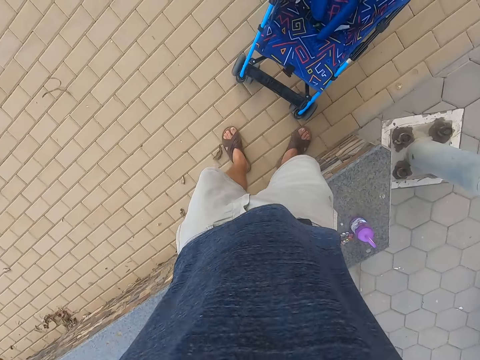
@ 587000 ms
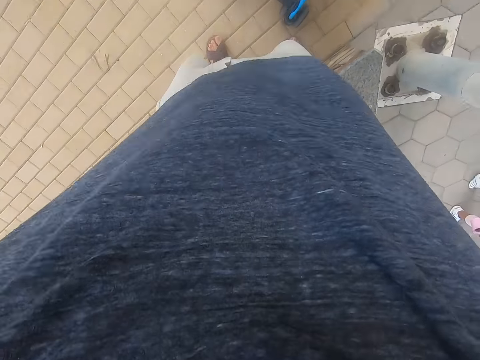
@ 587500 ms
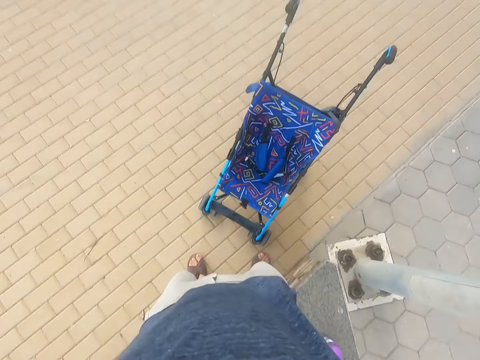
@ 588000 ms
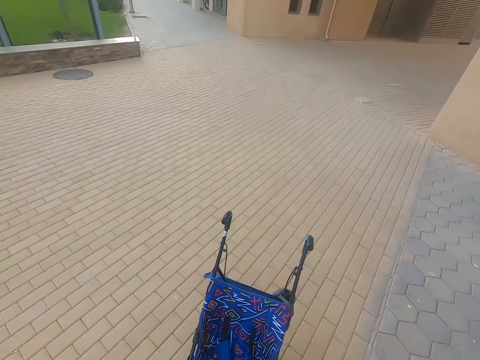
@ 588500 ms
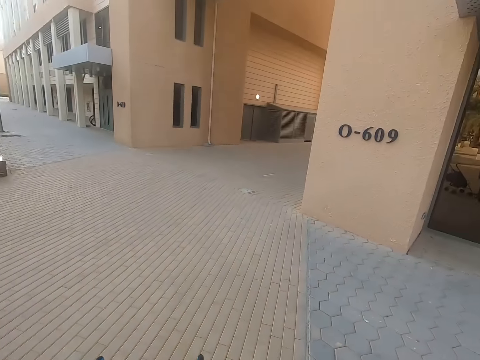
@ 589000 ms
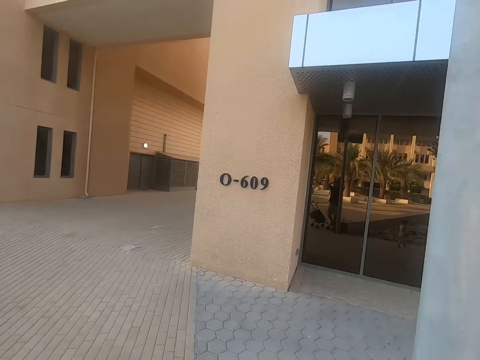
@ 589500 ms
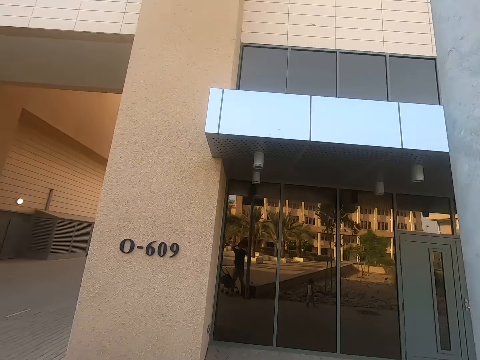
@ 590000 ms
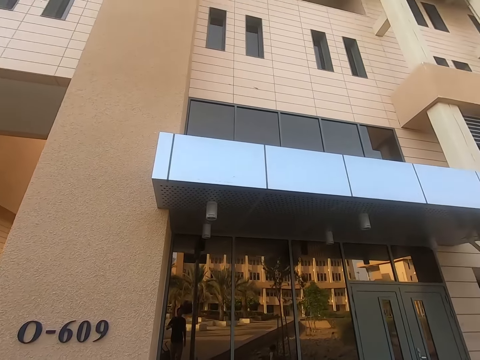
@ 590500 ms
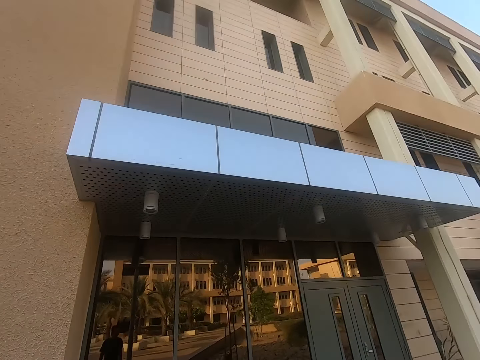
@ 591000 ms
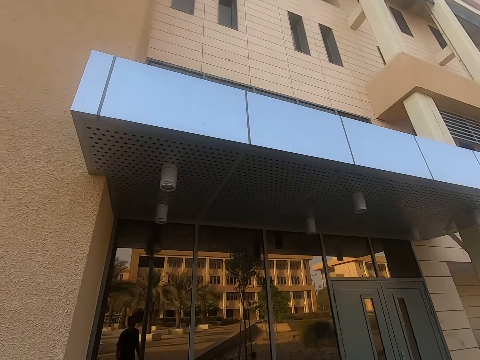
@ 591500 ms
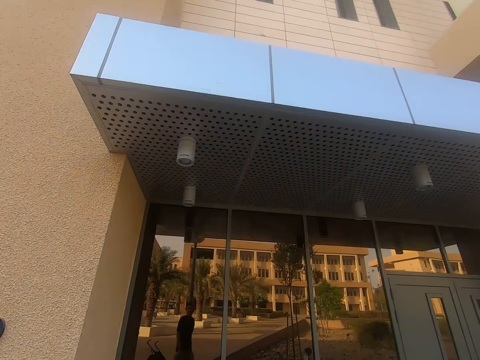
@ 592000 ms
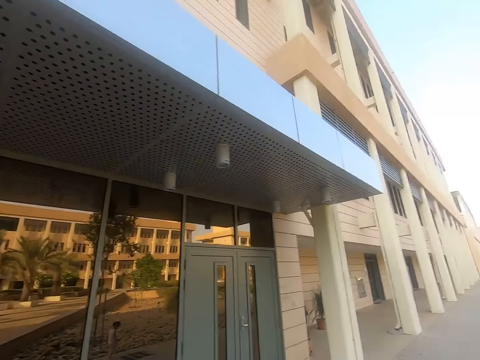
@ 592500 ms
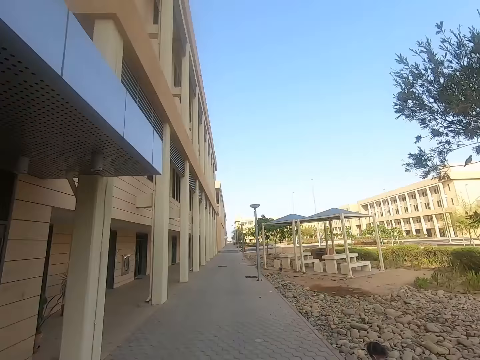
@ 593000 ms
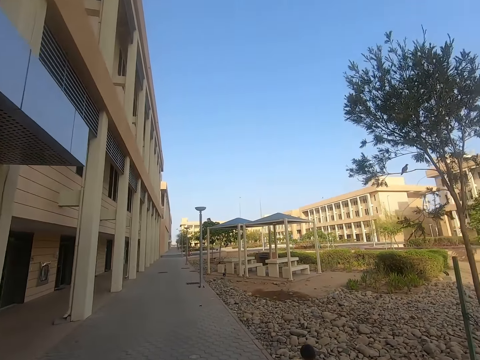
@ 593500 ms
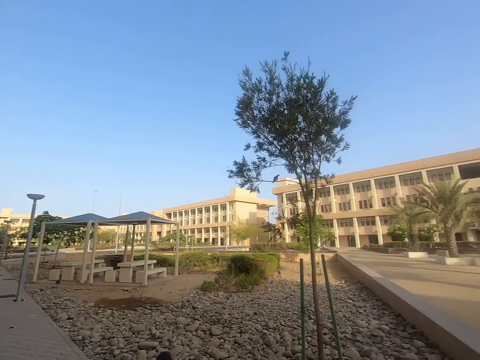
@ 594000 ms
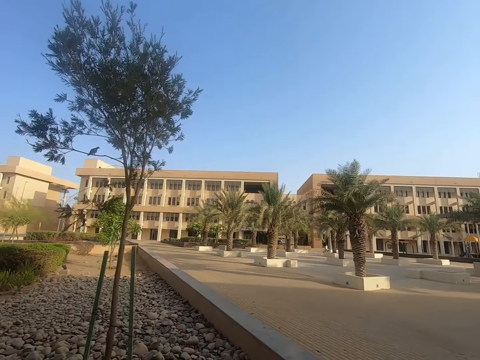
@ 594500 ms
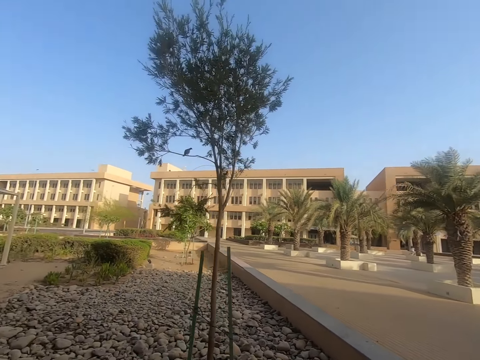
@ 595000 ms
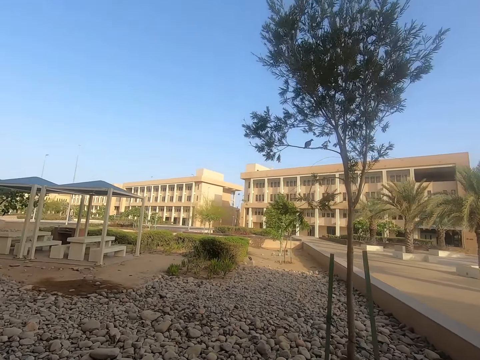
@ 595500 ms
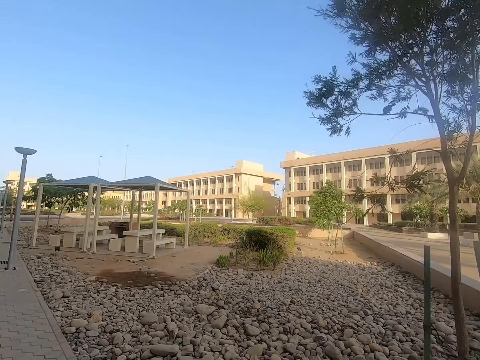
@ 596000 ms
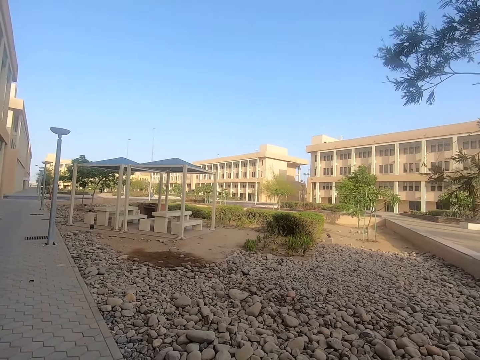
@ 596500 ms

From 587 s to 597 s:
The camera wearer fixes the camera. They look around the buildings.

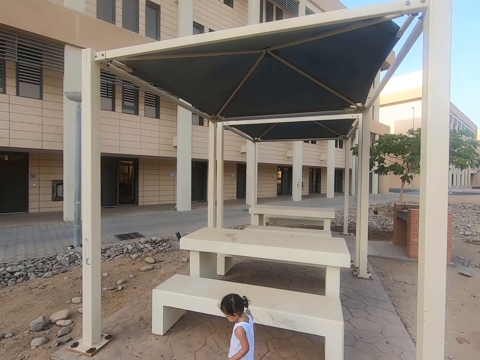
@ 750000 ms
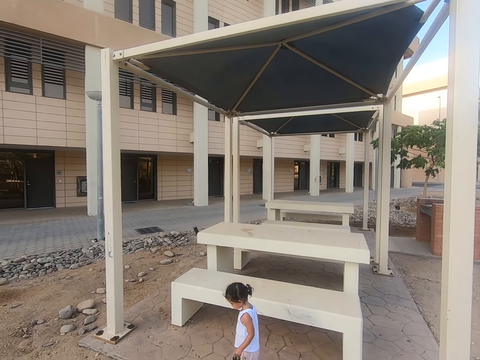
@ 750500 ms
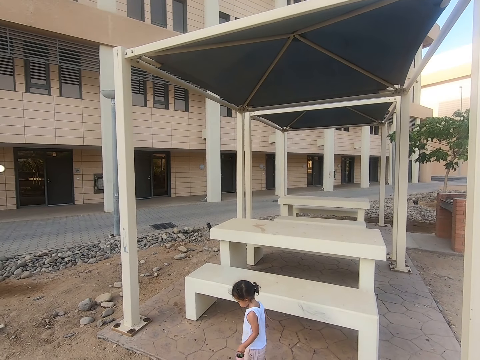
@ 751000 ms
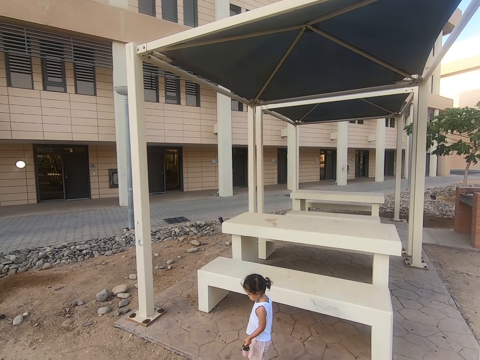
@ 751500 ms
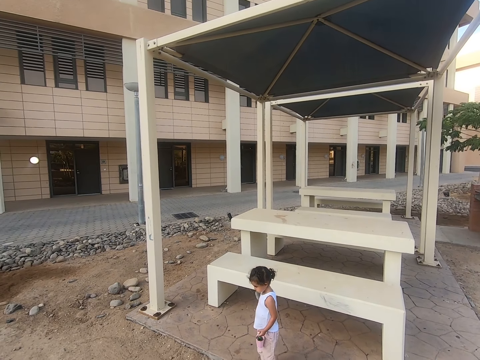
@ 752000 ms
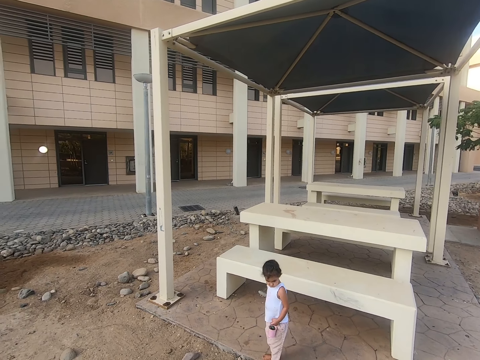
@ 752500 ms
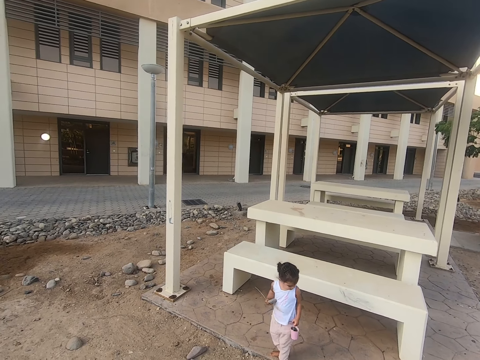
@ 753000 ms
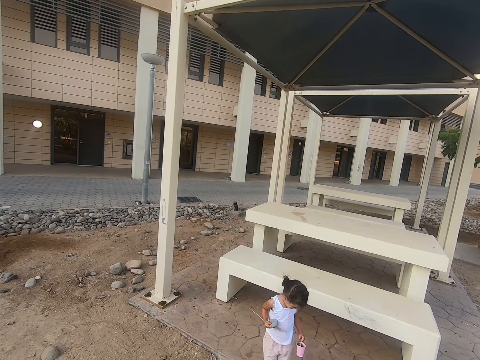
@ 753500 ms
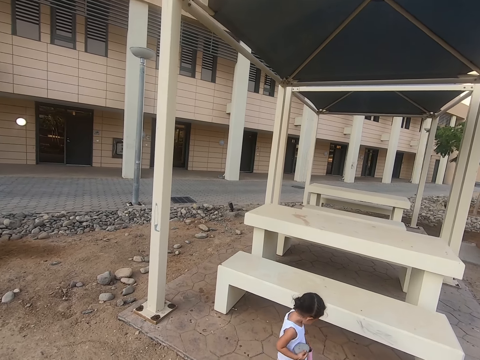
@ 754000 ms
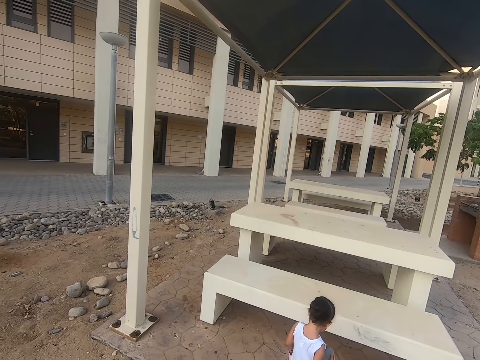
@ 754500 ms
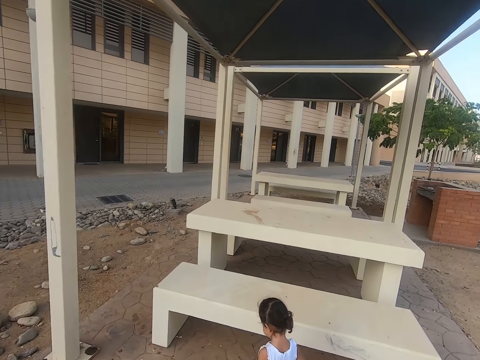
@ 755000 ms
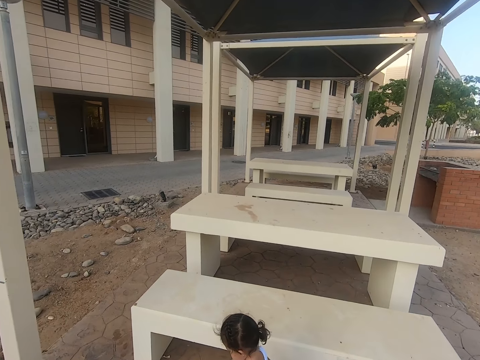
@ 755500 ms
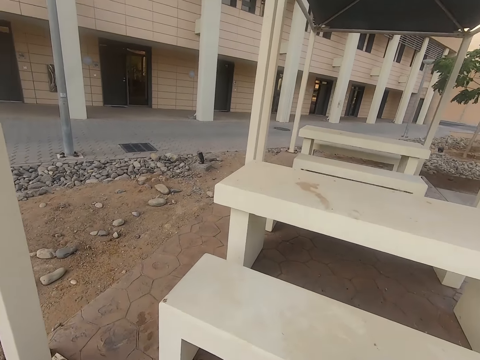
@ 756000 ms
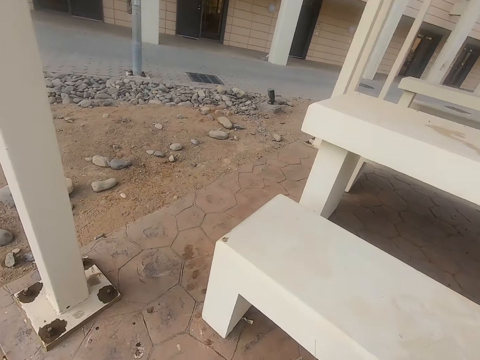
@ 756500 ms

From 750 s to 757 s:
A baby plays around.
